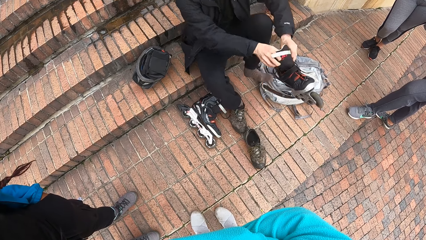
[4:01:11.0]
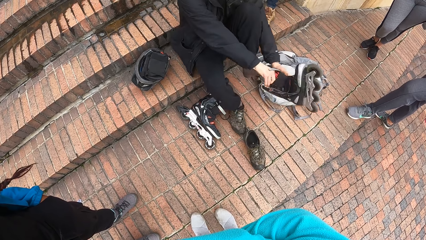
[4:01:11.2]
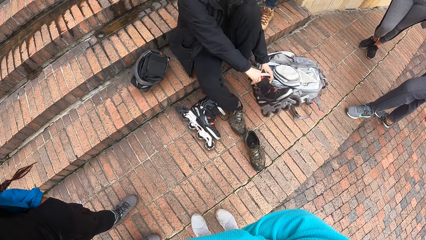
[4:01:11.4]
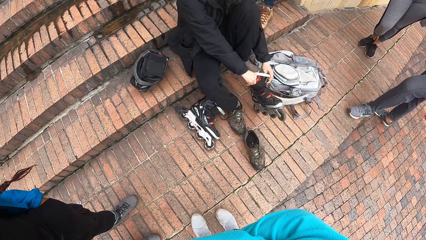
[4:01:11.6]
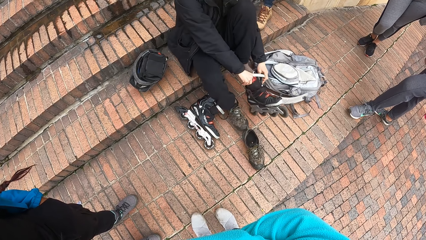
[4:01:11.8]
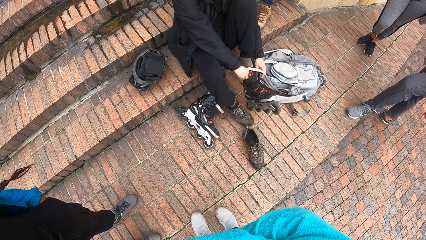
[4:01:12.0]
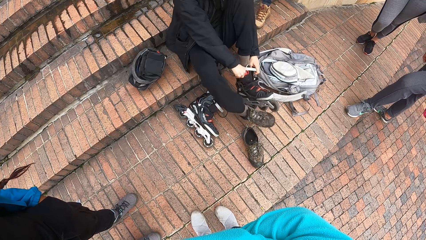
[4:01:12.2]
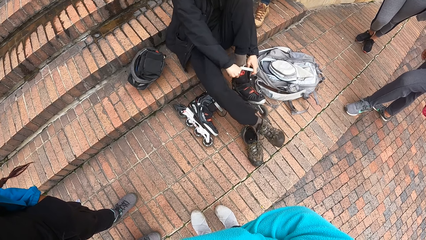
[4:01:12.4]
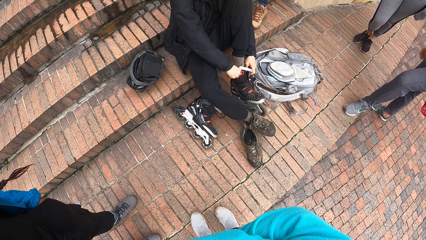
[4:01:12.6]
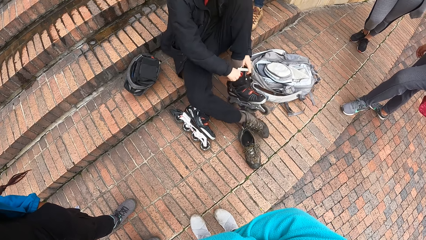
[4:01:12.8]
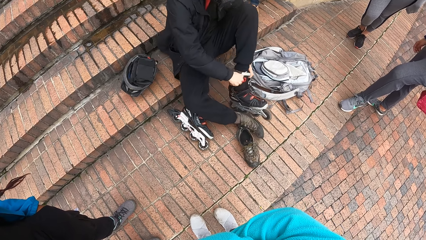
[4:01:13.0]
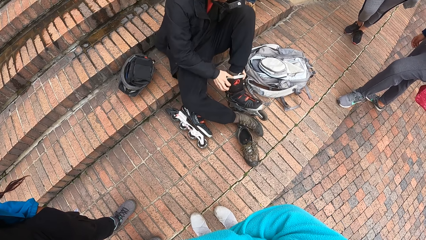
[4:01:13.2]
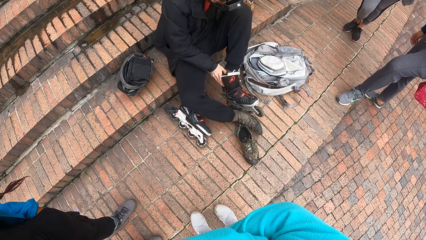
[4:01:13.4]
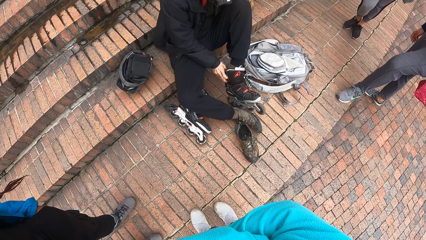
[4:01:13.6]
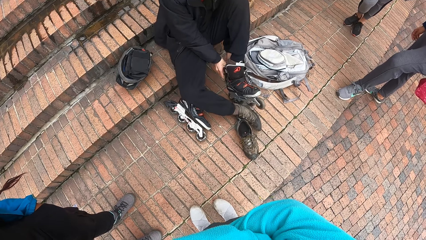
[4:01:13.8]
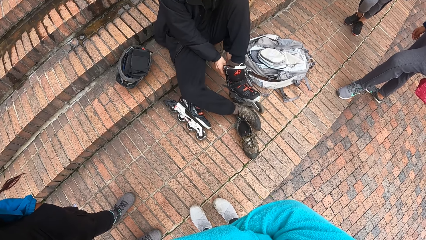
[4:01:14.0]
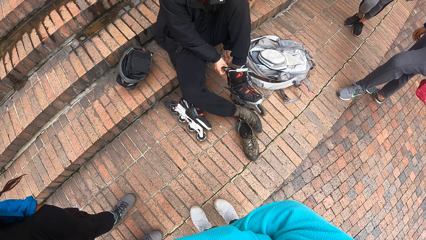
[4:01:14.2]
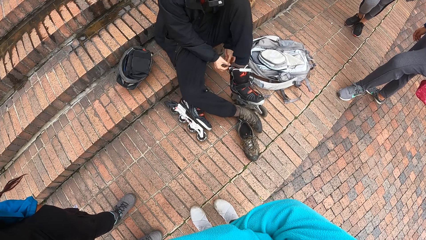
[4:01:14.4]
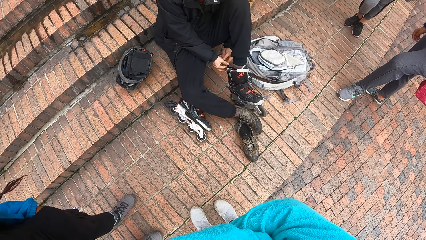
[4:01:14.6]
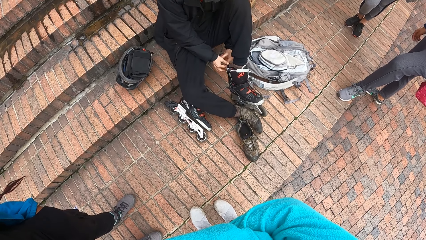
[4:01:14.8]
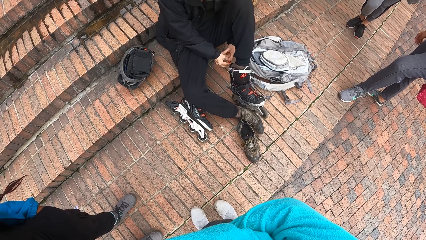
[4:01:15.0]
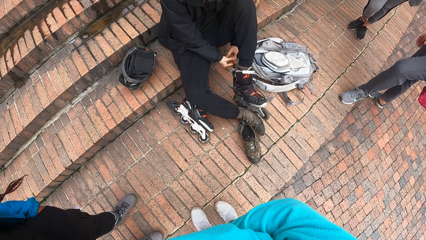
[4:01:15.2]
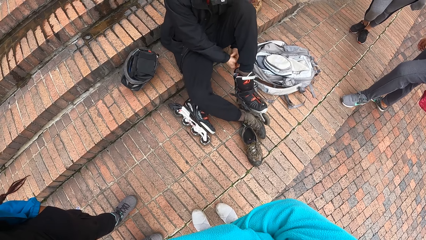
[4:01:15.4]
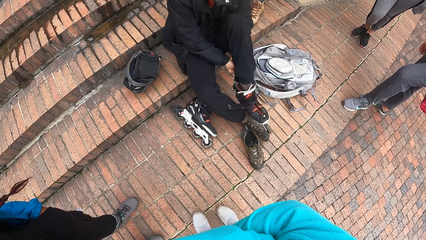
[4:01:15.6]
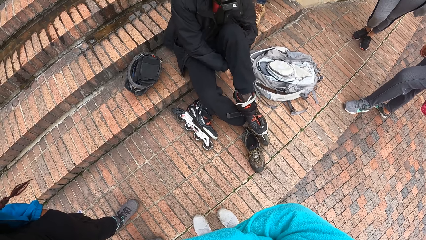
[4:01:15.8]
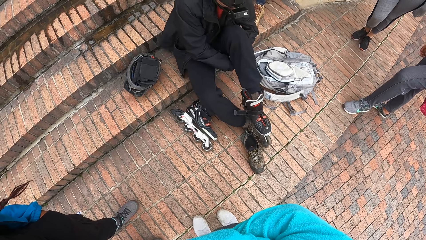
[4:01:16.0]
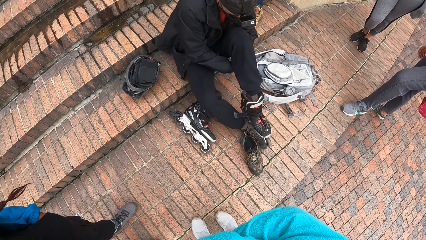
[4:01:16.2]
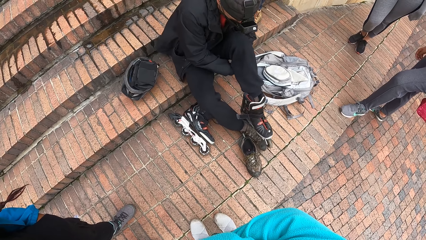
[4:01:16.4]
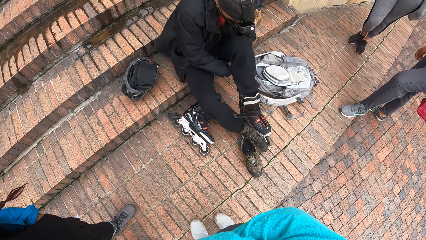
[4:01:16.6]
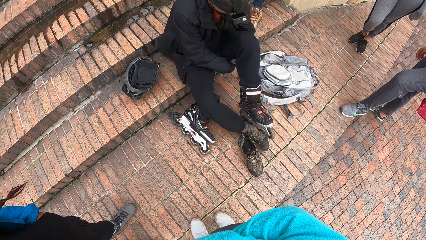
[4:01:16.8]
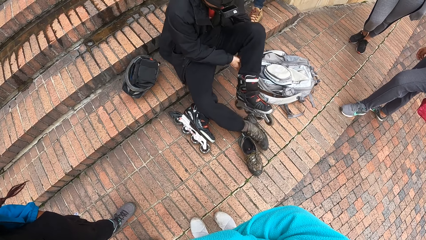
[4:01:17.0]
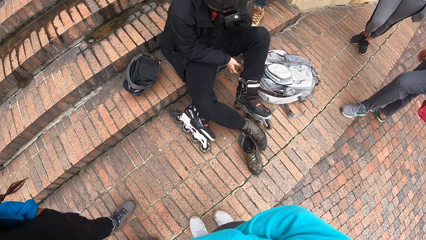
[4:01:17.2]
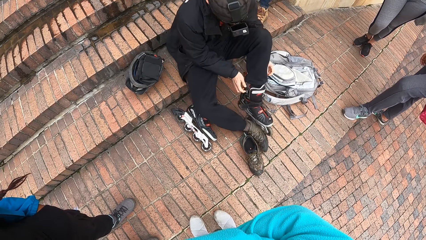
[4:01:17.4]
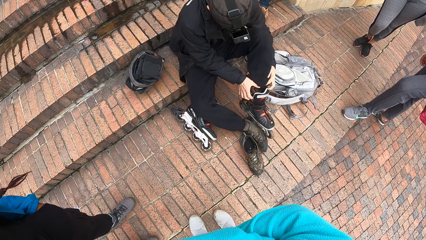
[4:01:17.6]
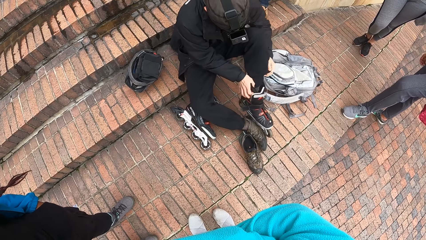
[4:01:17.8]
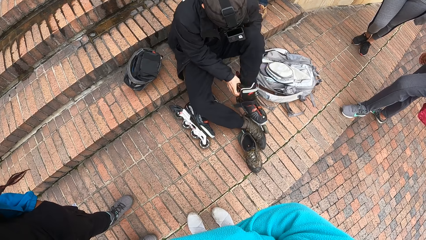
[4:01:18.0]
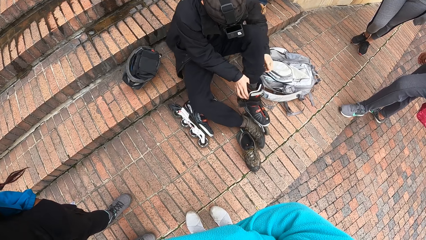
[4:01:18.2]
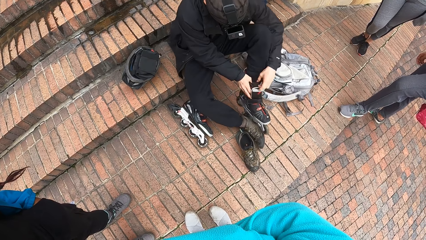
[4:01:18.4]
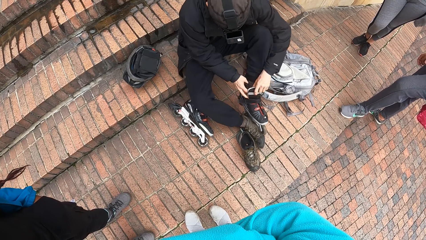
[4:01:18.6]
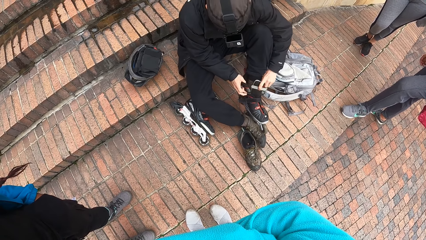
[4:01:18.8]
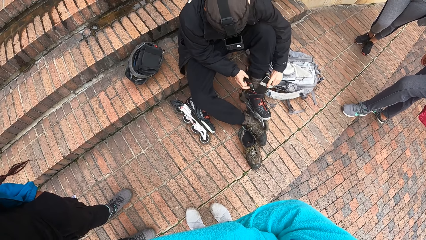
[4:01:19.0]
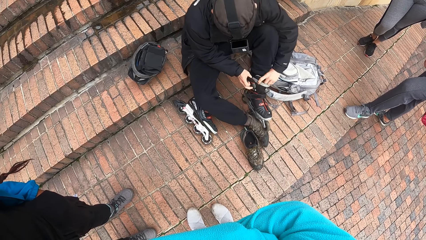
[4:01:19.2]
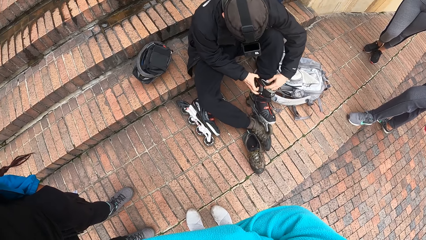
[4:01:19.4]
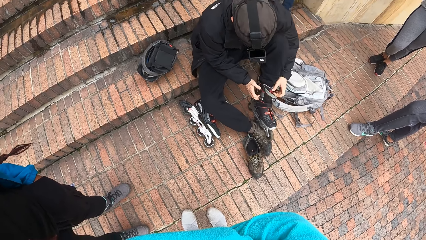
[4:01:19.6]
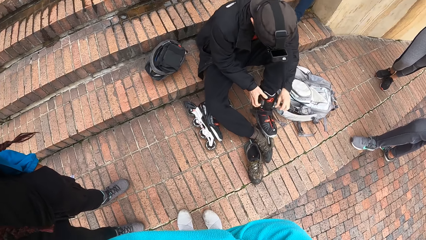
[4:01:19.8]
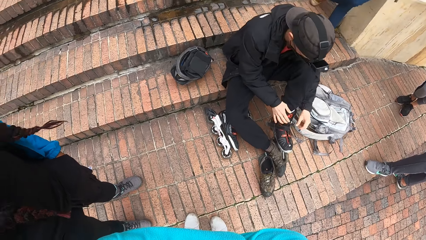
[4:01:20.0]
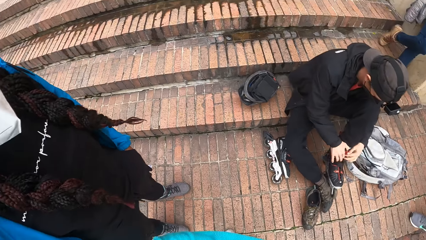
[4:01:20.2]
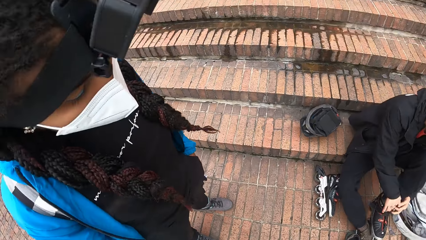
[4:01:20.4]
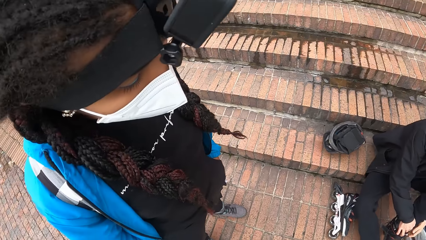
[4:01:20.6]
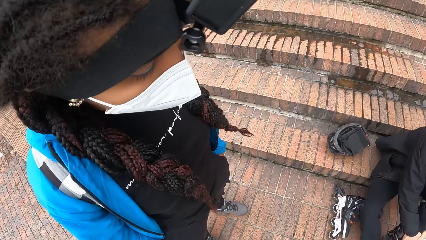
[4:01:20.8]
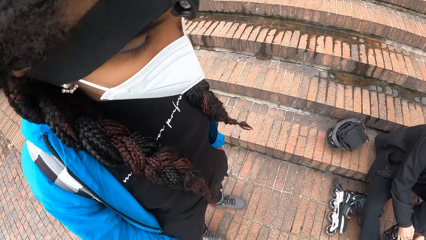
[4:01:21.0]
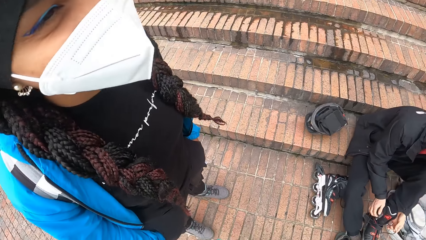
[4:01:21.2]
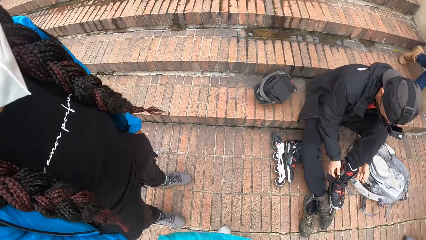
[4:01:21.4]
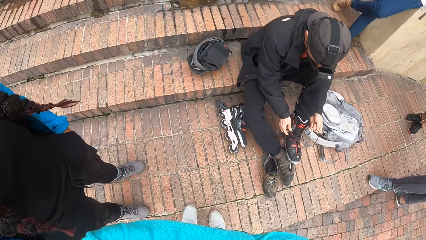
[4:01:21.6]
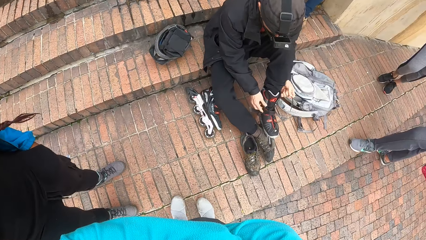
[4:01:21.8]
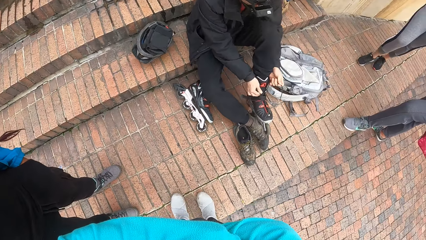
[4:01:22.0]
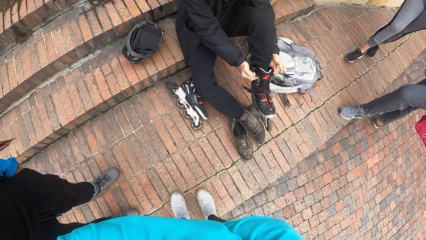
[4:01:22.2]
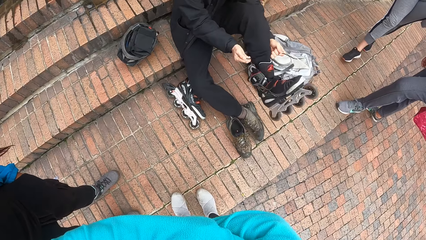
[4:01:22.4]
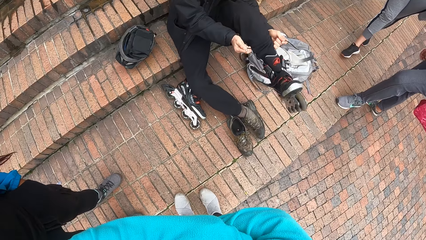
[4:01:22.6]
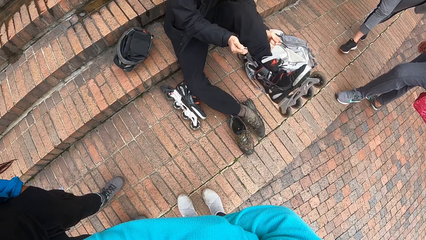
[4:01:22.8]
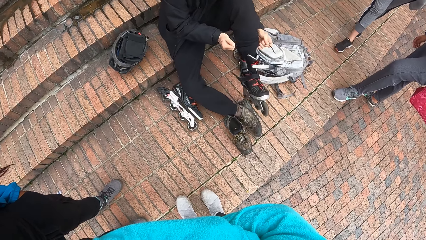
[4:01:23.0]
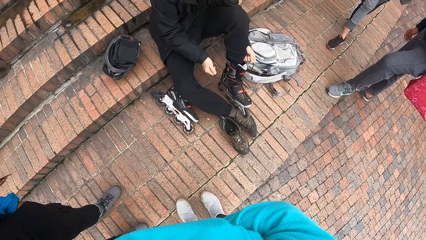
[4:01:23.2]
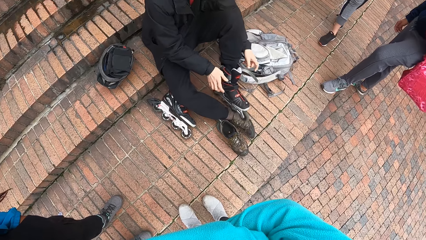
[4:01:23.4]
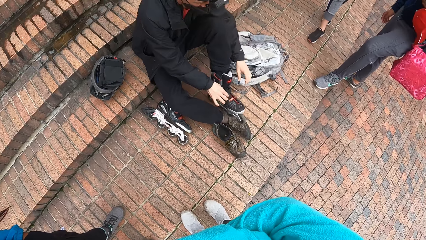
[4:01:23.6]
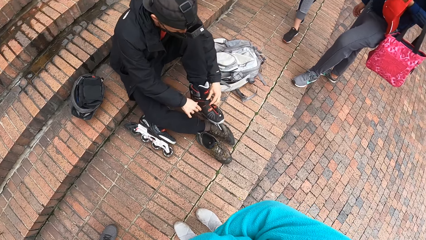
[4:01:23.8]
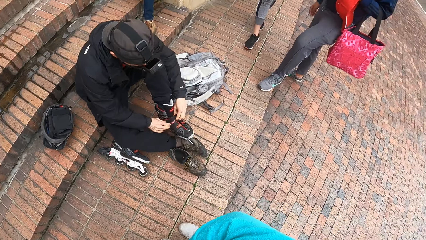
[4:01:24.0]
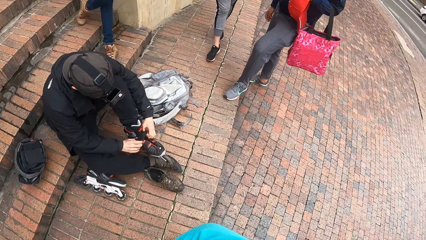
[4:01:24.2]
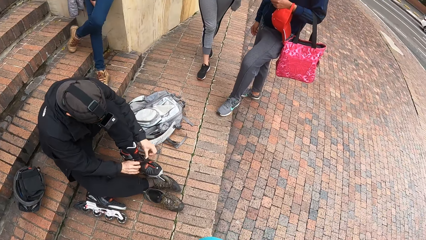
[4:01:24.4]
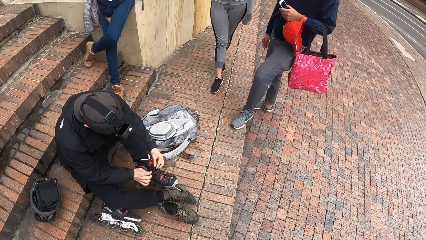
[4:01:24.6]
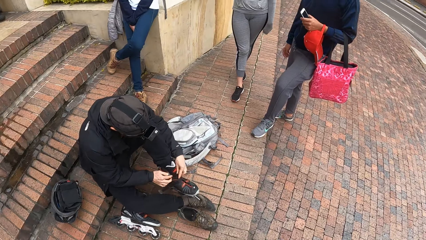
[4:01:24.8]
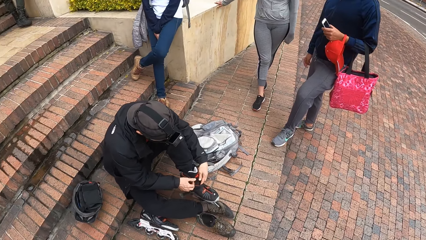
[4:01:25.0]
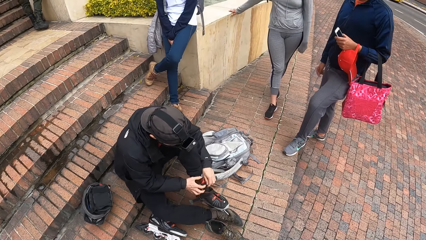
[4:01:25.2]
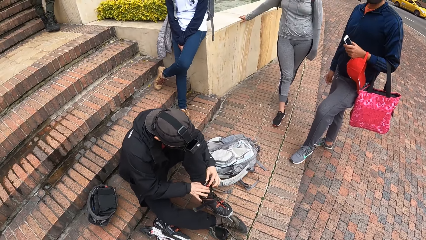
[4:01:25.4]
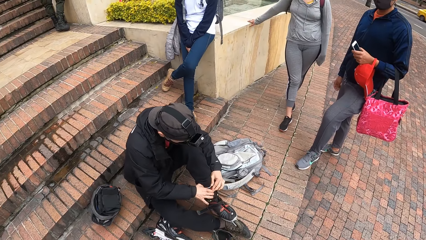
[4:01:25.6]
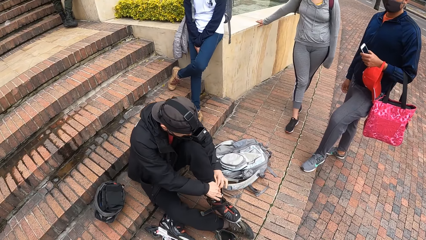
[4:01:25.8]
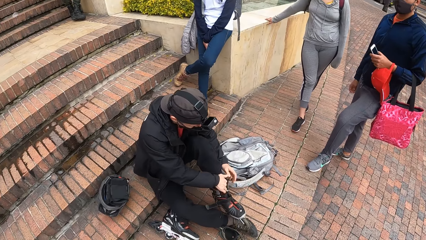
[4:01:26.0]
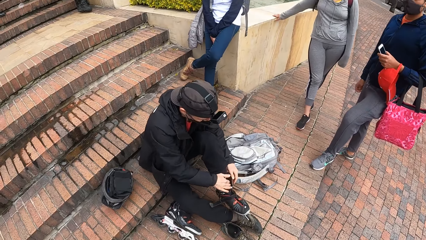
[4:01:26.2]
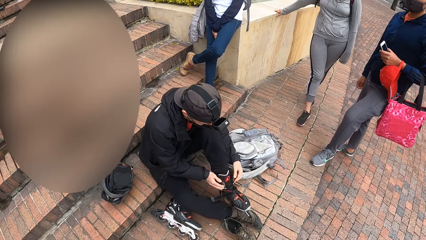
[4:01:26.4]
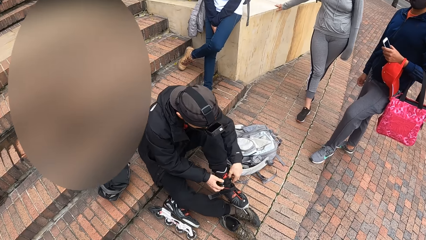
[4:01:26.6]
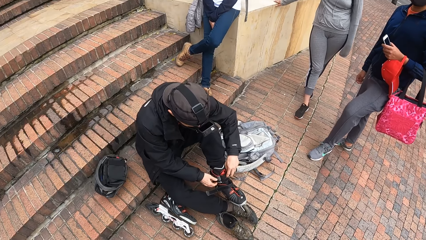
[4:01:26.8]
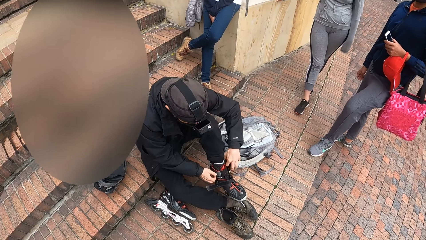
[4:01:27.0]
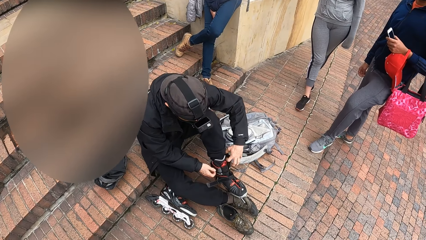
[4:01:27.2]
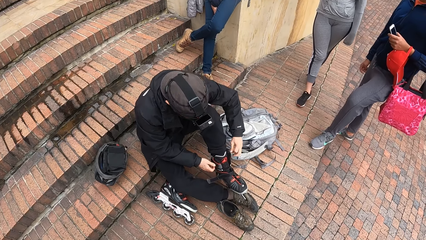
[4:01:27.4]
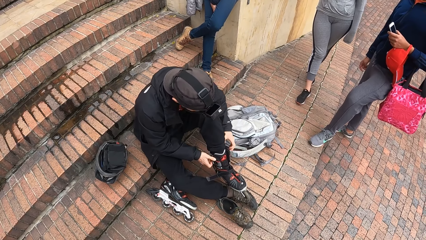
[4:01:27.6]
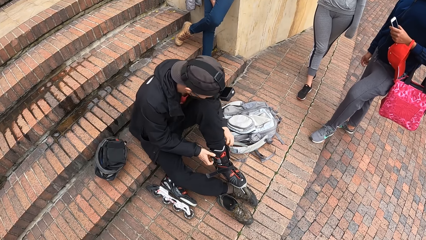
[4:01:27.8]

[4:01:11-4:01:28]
A man wears the roller skater on his left foot with his hands. The camera wearer looks around the ground. The man wears the skate. The man adjusts the roller skater on his left foot with his hands. The camera wearer converses with a woman. The man wears the skate.
